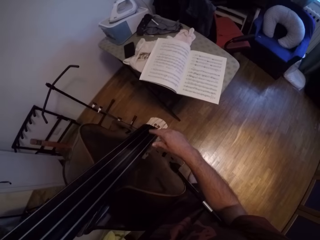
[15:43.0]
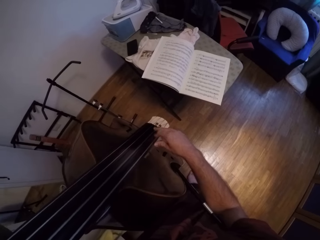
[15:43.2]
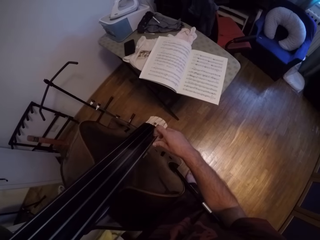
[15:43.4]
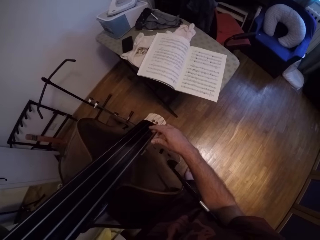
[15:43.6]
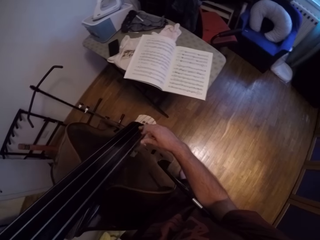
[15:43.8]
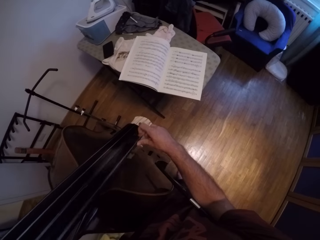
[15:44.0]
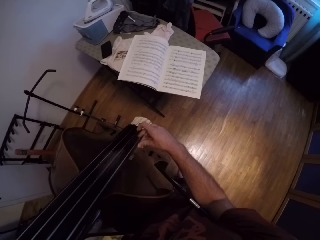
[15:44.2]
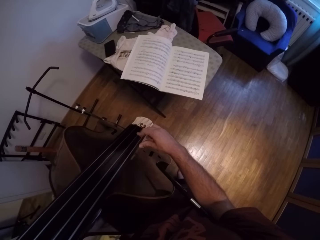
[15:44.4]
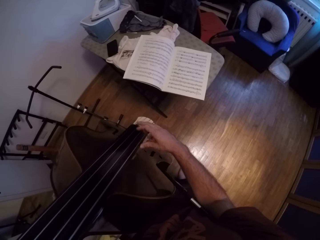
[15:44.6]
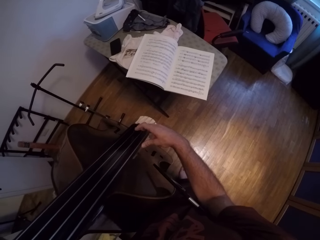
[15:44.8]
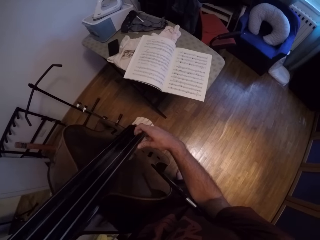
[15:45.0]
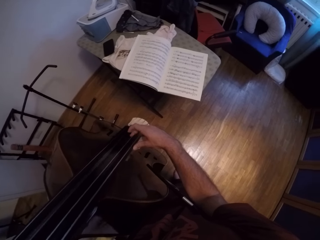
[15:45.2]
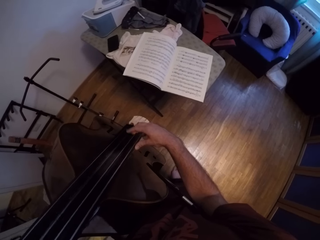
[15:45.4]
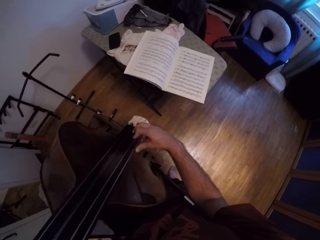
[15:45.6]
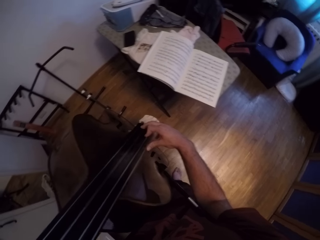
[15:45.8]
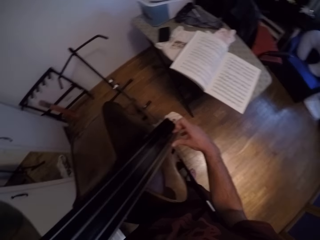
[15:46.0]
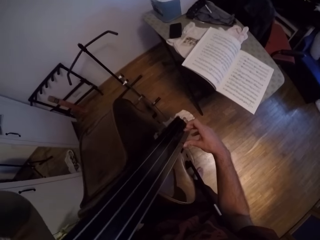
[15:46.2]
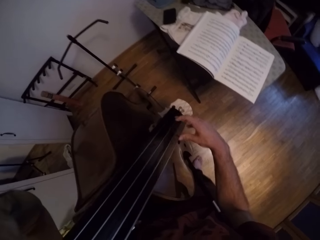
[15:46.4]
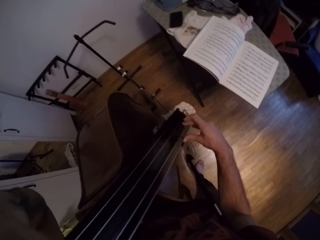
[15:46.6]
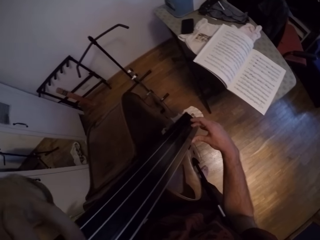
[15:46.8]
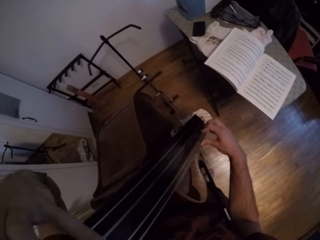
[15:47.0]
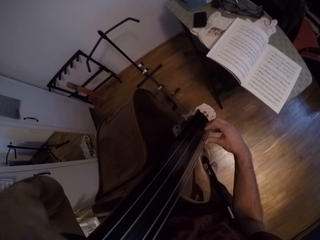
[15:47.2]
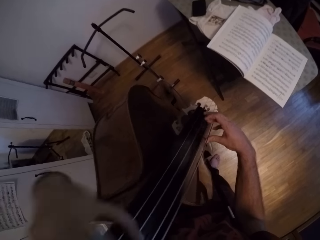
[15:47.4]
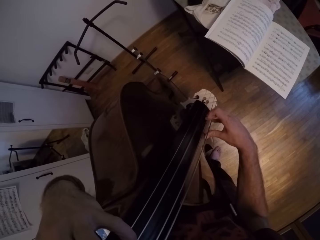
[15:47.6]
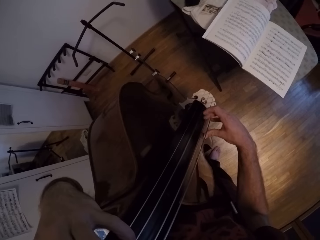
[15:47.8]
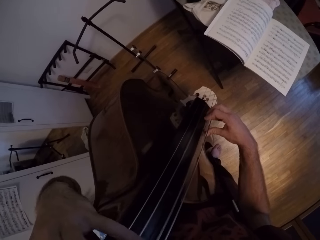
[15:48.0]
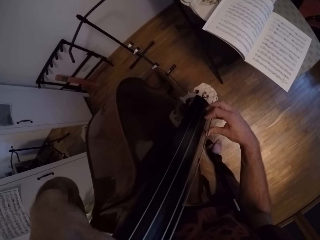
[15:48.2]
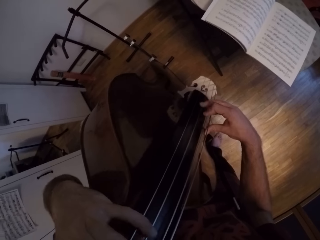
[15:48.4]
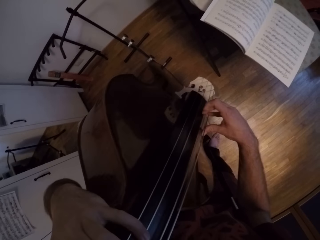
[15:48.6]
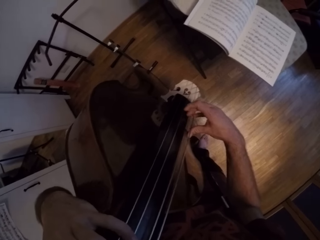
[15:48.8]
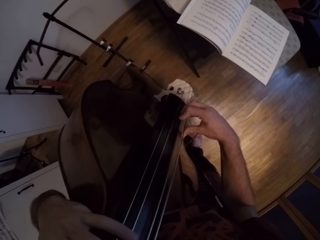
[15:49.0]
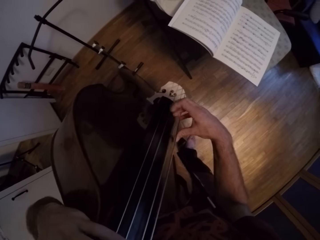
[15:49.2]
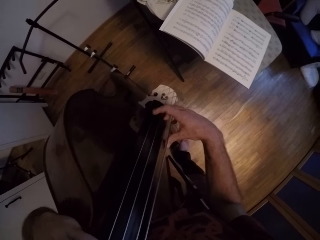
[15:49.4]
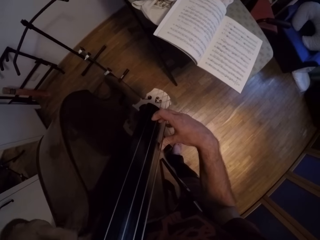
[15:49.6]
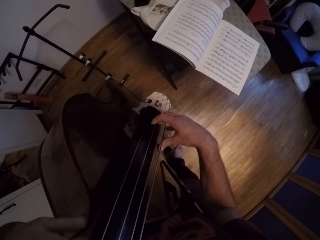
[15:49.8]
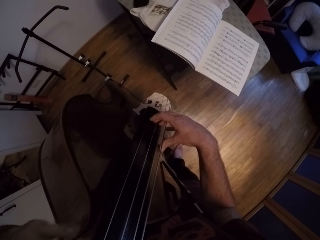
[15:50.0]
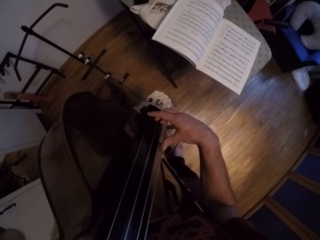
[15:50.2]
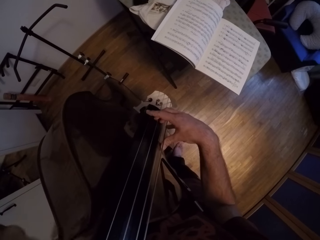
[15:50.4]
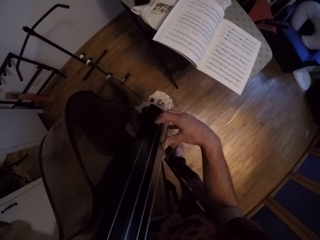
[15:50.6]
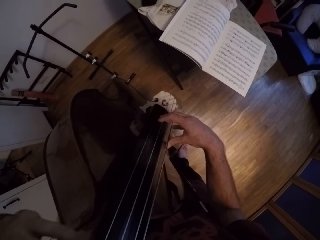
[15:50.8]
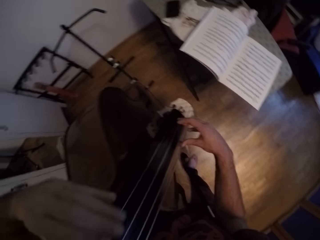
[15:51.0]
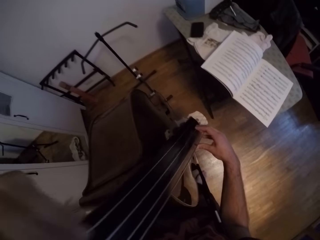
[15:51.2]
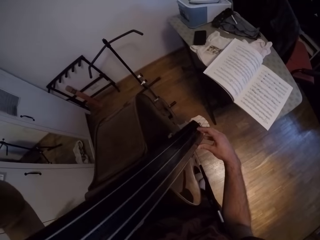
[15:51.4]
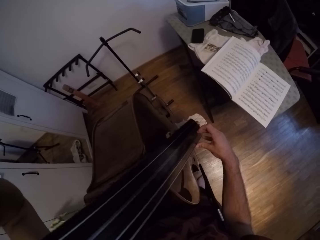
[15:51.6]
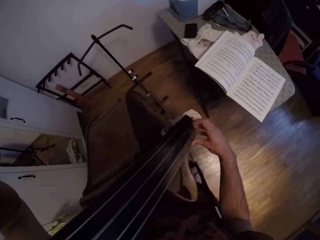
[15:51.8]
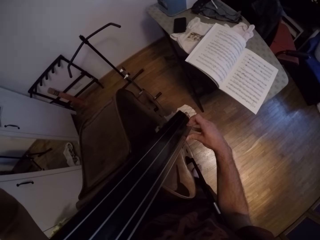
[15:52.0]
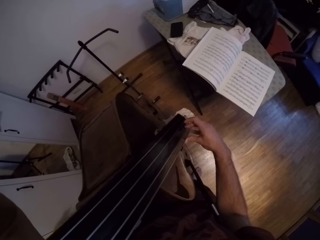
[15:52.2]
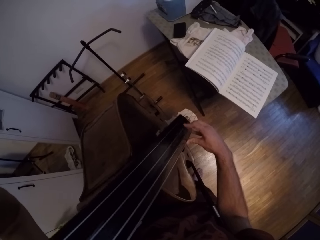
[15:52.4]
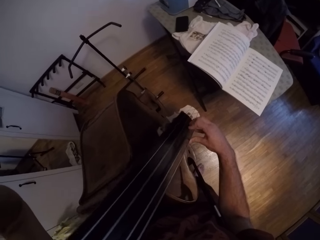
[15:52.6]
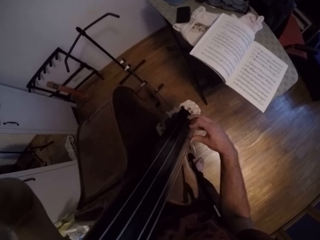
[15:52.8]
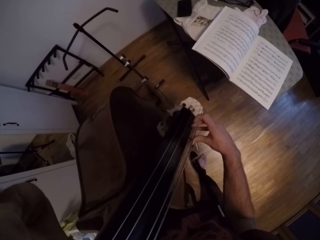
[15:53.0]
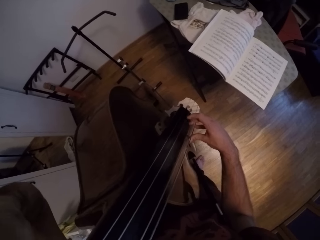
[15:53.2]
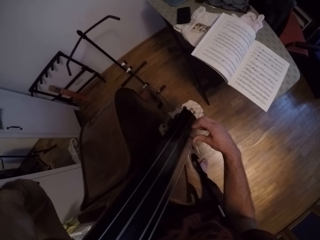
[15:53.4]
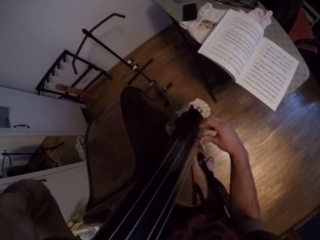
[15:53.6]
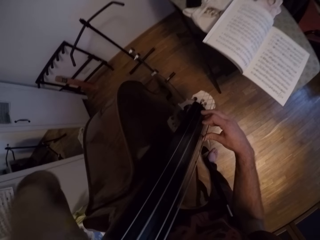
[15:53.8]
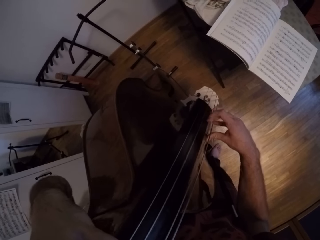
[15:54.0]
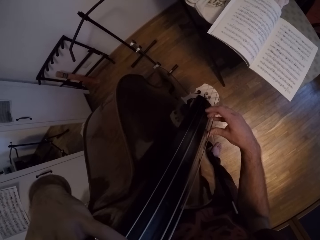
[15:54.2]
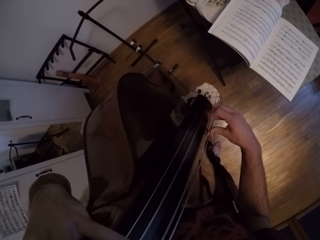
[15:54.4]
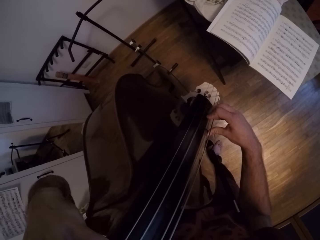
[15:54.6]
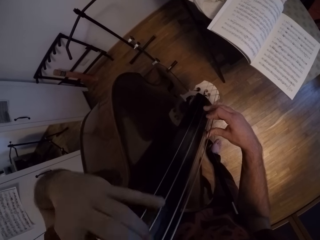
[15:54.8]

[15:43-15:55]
The camera wearer moves the strings on the violin with his left hand. He plays the violin with his hands.

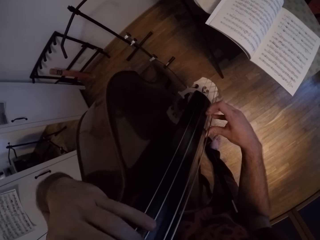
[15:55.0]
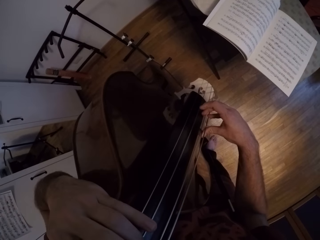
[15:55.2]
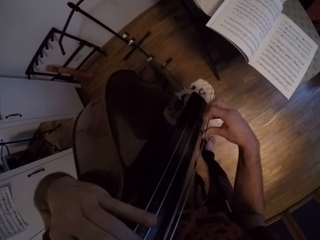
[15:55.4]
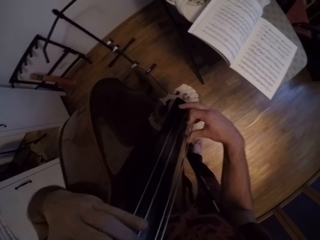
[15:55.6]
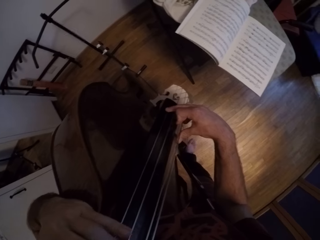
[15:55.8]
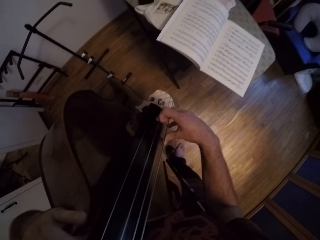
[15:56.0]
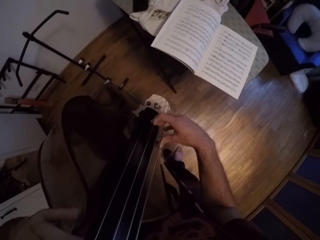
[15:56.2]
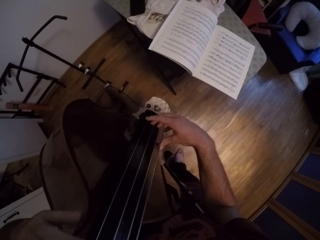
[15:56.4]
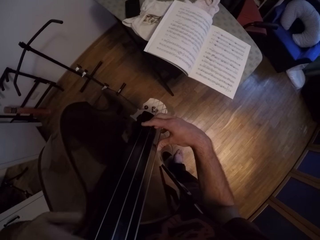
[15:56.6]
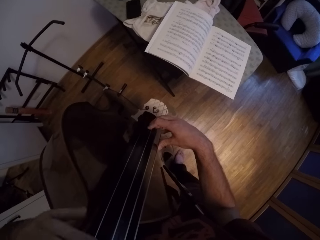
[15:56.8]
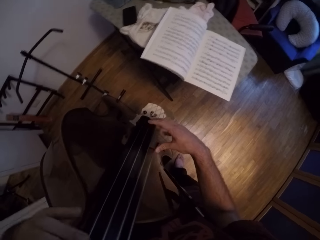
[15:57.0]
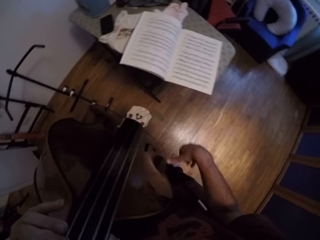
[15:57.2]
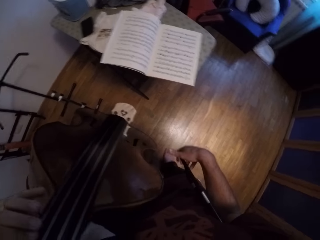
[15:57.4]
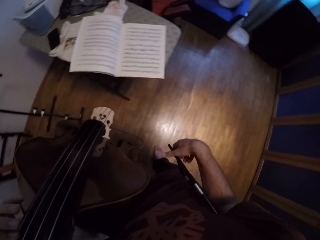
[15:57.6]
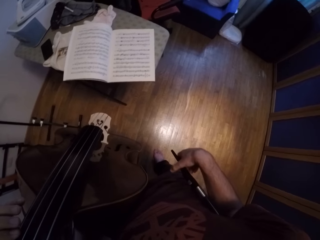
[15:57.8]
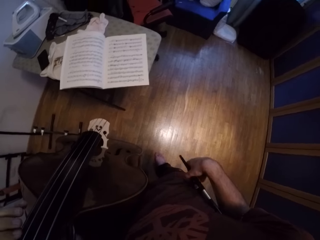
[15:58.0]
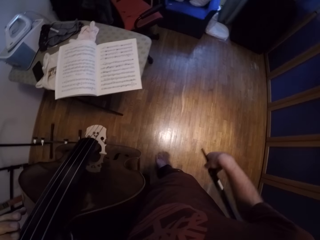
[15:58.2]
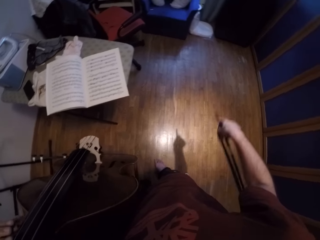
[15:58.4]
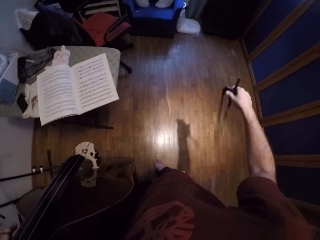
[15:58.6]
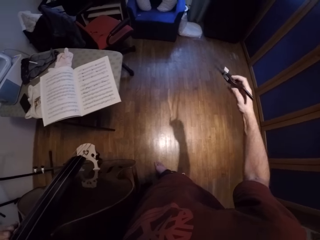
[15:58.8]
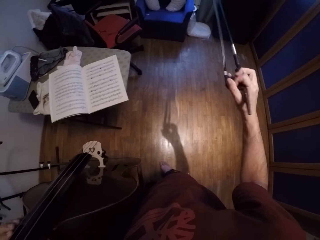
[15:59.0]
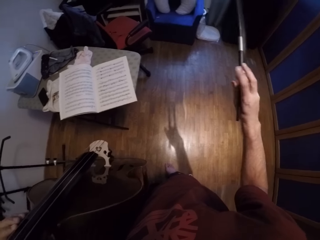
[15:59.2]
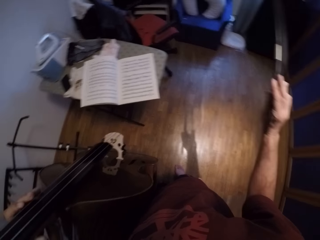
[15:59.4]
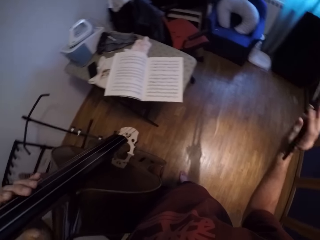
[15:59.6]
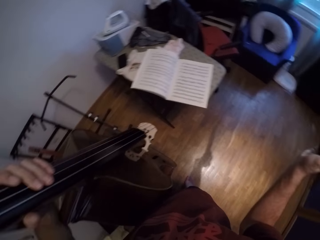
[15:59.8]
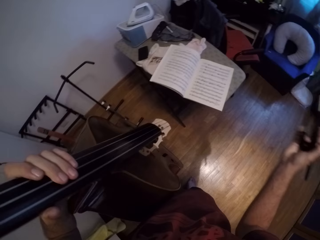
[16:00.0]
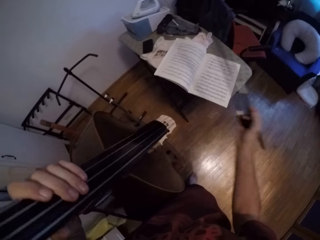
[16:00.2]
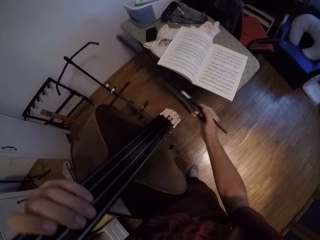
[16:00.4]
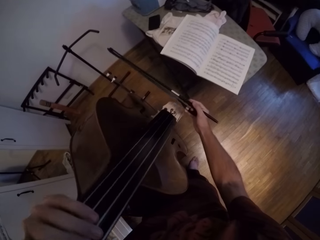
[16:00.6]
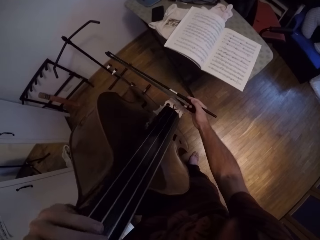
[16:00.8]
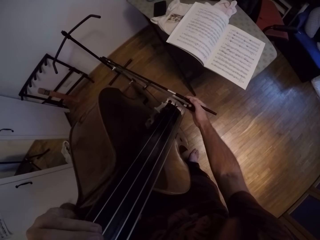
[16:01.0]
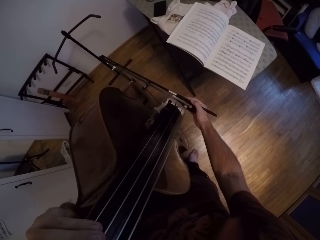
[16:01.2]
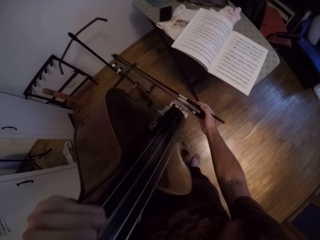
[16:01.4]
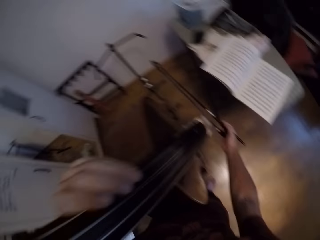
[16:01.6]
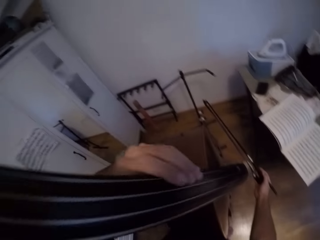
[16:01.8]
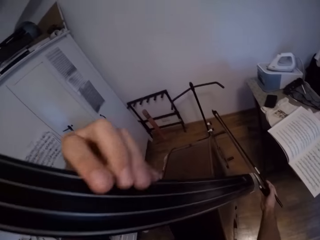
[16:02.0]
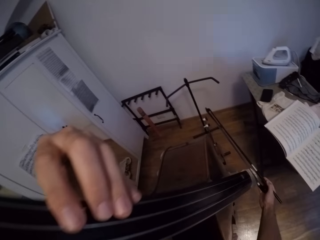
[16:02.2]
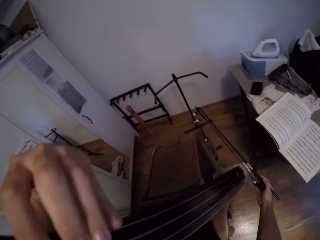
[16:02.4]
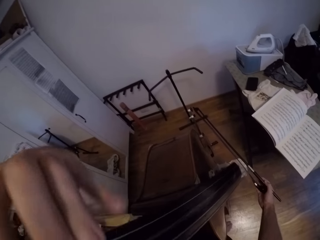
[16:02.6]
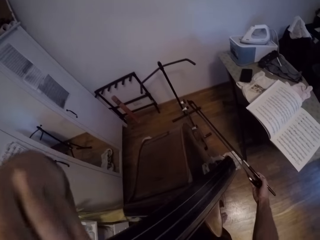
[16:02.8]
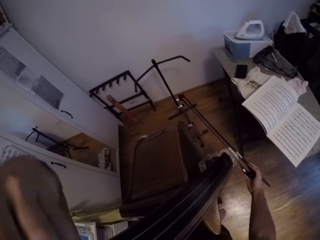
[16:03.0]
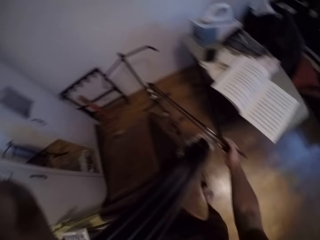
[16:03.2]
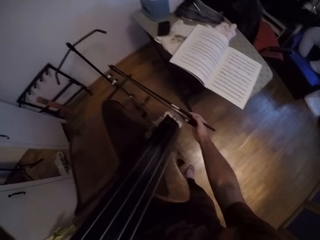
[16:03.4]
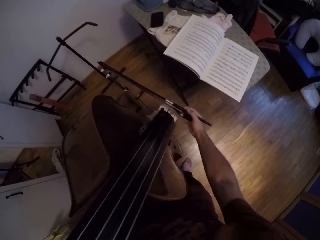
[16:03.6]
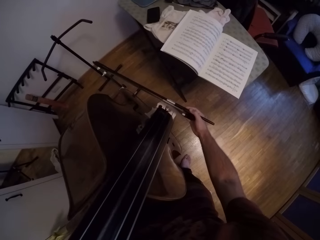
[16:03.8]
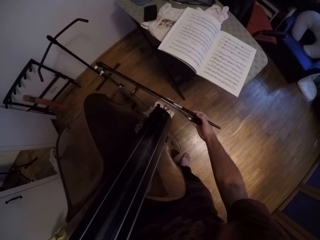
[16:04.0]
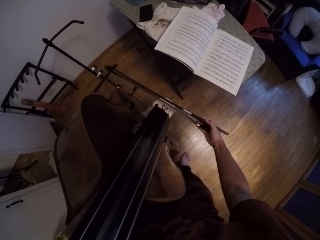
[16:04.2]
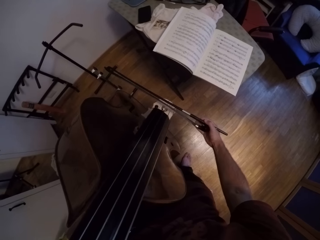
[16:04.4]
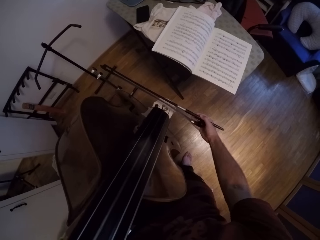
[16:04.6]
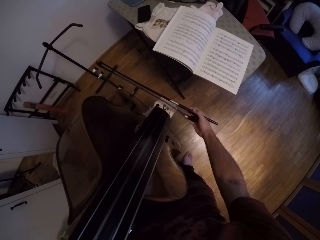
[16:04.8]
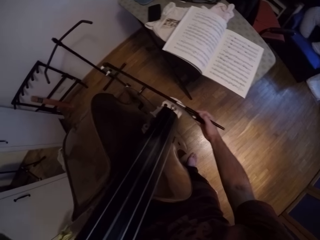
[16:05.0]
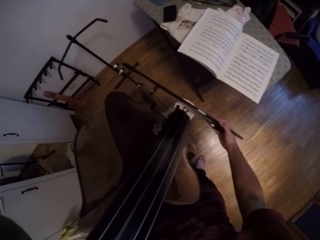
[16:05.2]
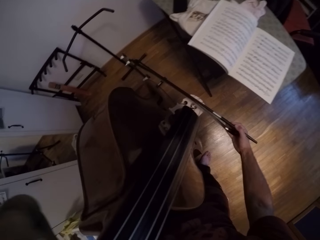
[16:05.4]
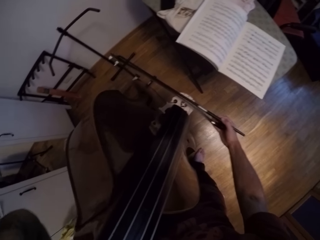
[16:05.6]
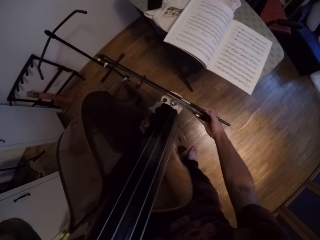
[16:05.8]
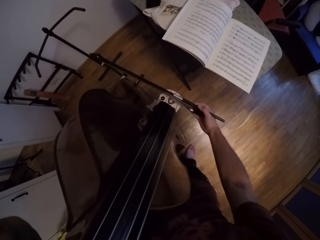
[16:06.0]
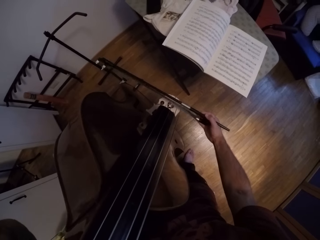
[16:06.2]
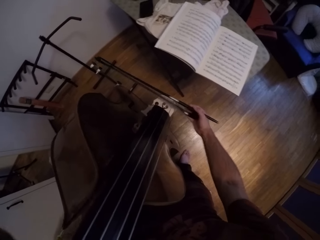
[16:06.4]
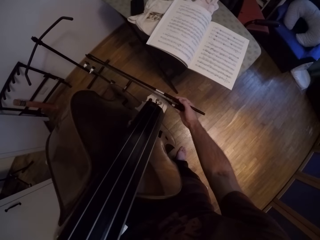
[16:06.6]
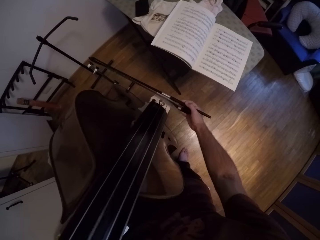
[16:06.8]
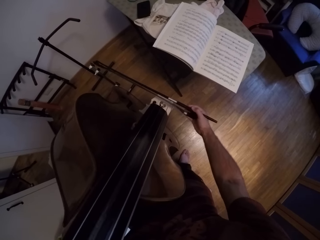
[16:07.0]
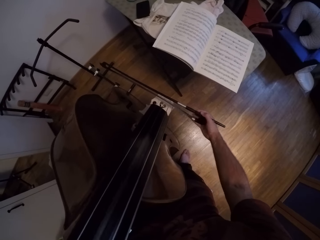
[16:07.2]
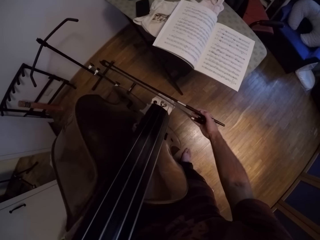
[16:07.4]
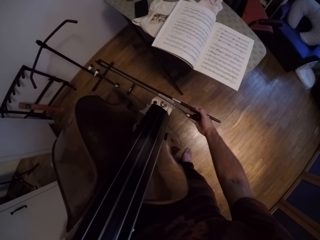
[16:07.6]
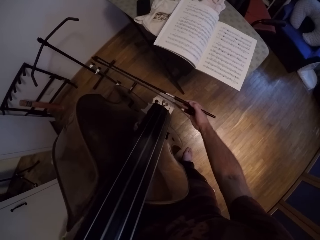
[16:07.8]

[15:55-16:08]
The camera wearer moves the strings on the violin with his left hand. He plays the violin with something.
